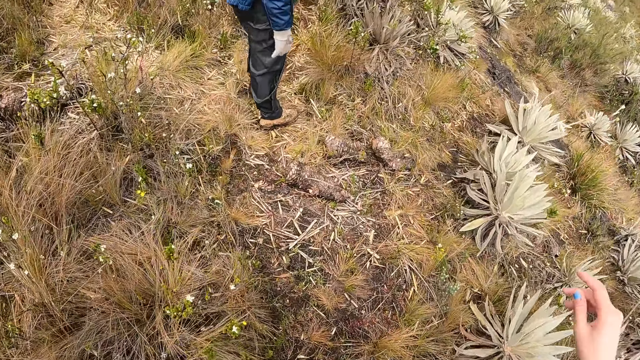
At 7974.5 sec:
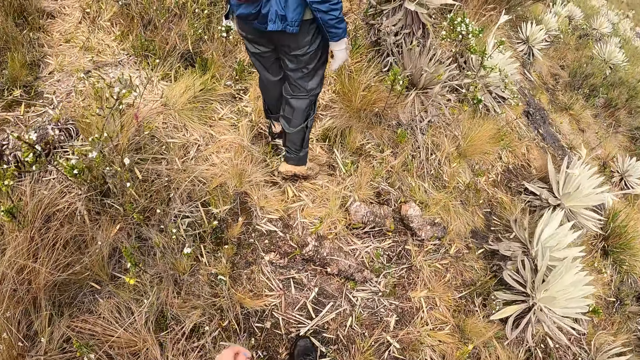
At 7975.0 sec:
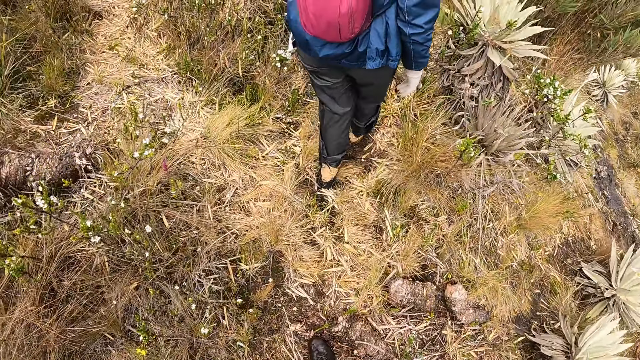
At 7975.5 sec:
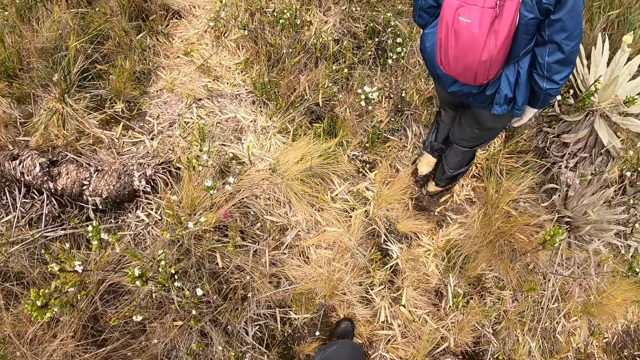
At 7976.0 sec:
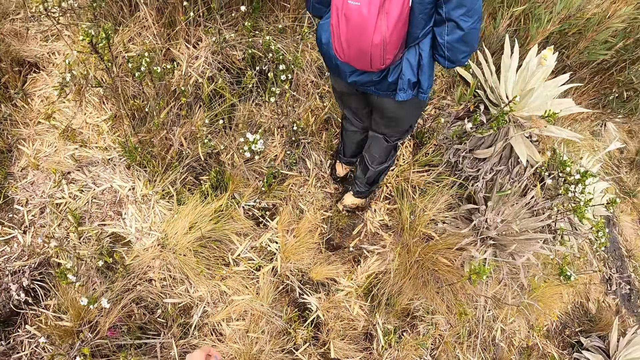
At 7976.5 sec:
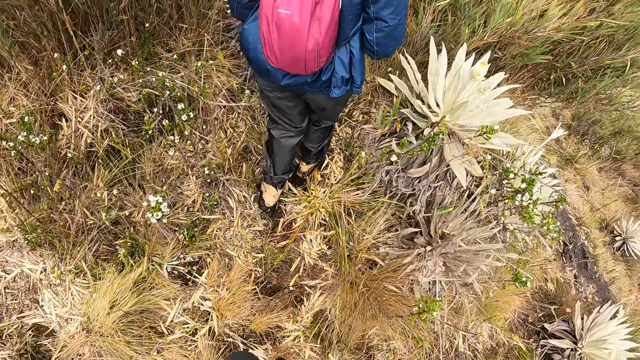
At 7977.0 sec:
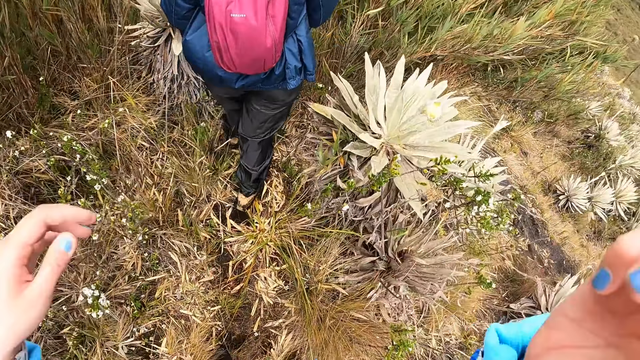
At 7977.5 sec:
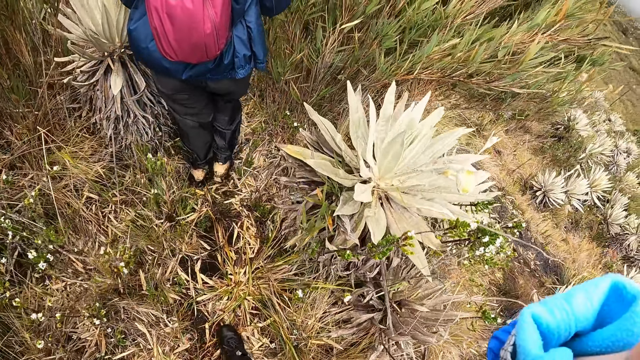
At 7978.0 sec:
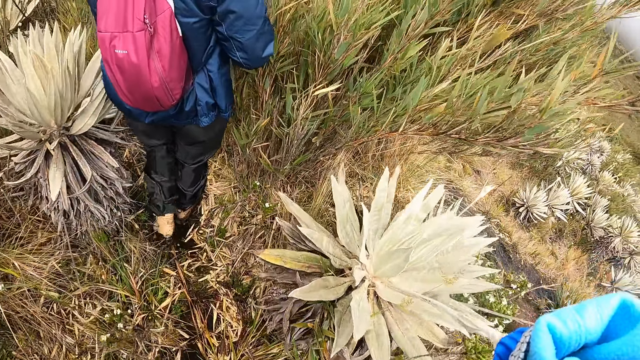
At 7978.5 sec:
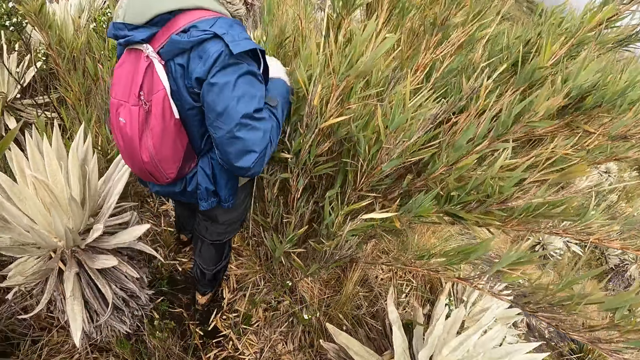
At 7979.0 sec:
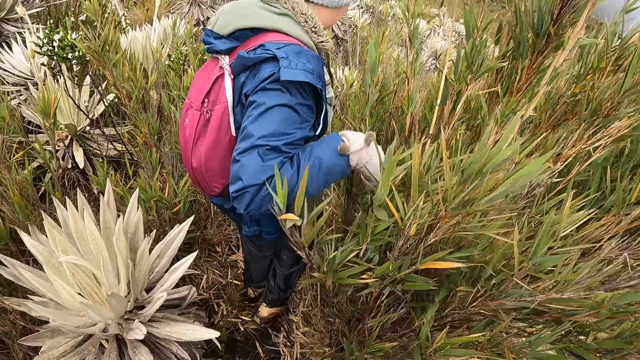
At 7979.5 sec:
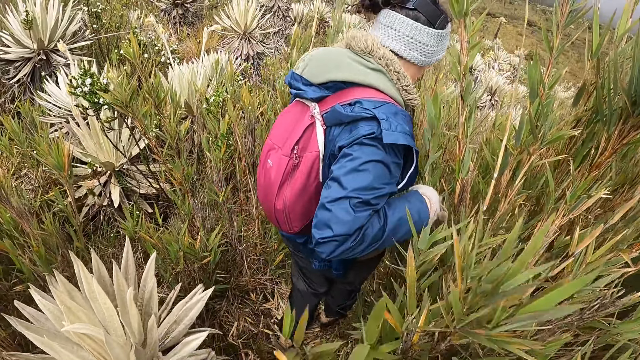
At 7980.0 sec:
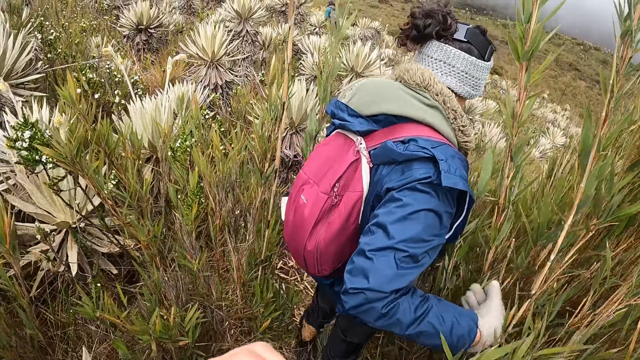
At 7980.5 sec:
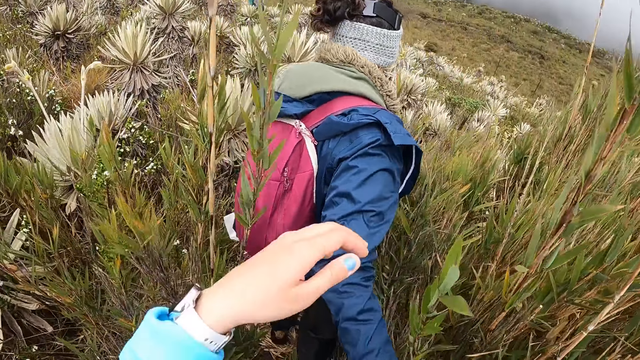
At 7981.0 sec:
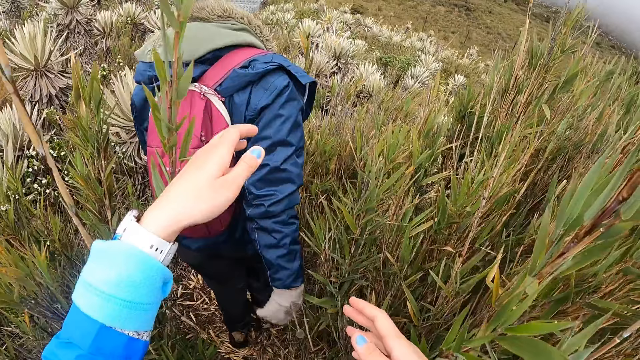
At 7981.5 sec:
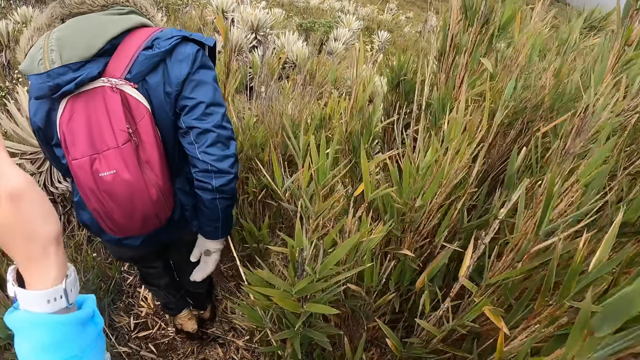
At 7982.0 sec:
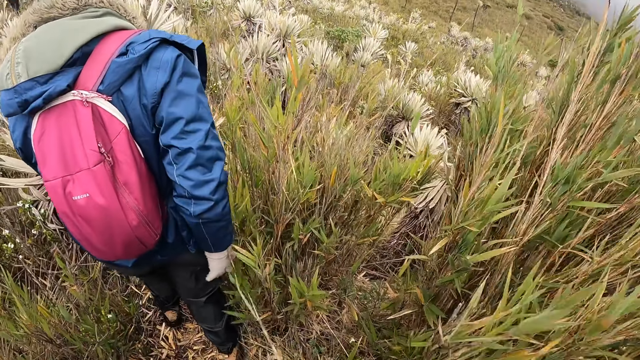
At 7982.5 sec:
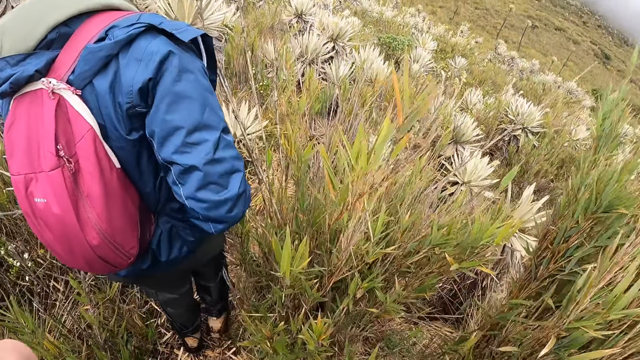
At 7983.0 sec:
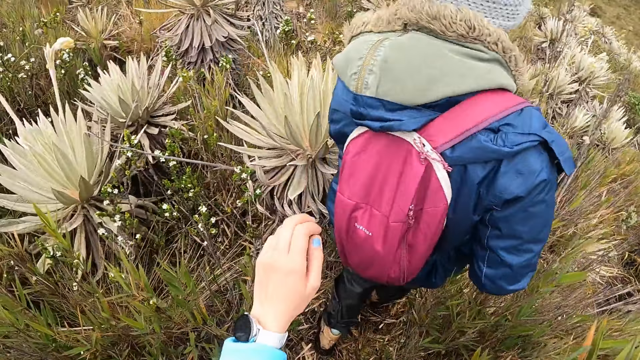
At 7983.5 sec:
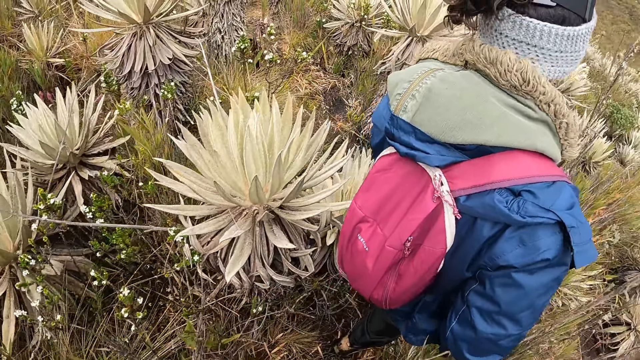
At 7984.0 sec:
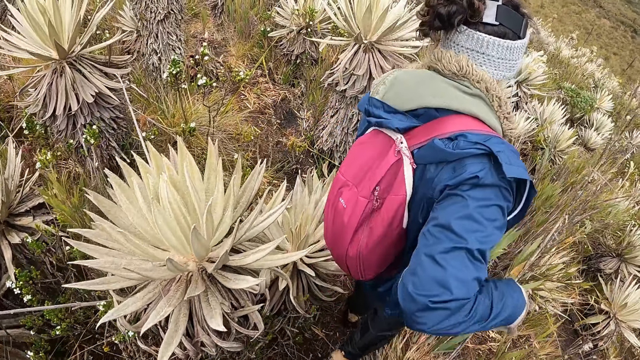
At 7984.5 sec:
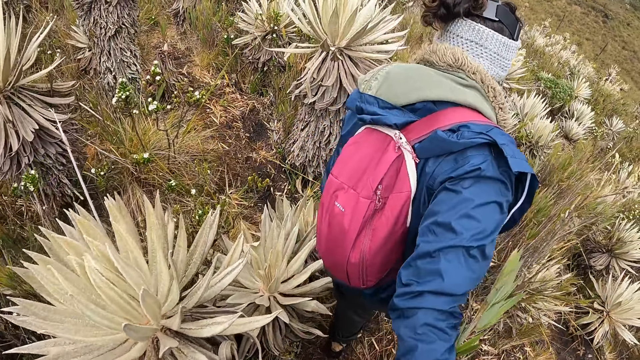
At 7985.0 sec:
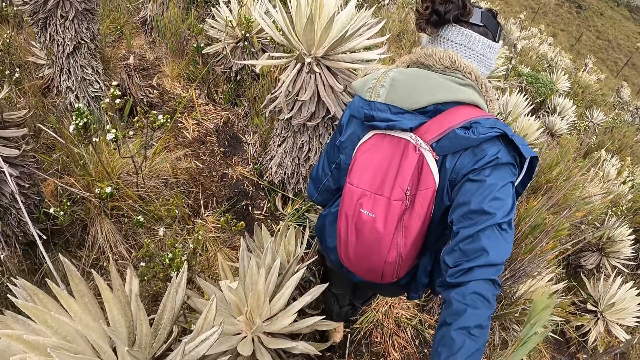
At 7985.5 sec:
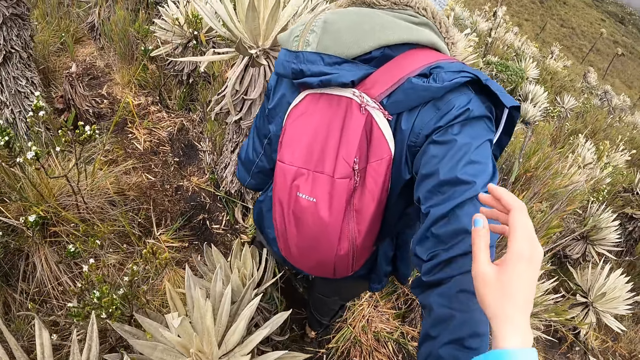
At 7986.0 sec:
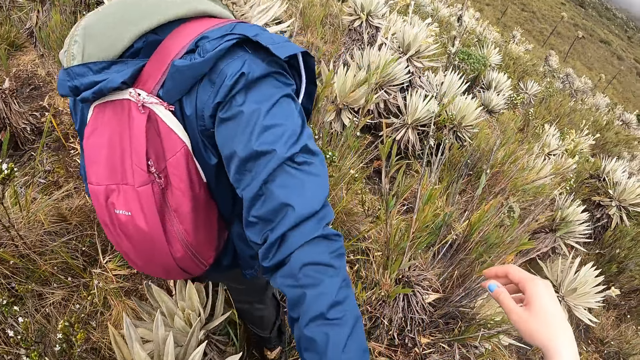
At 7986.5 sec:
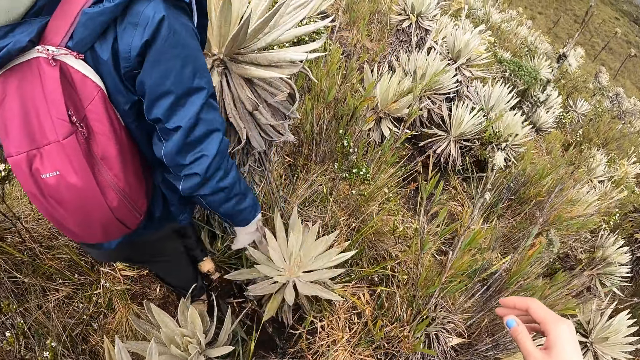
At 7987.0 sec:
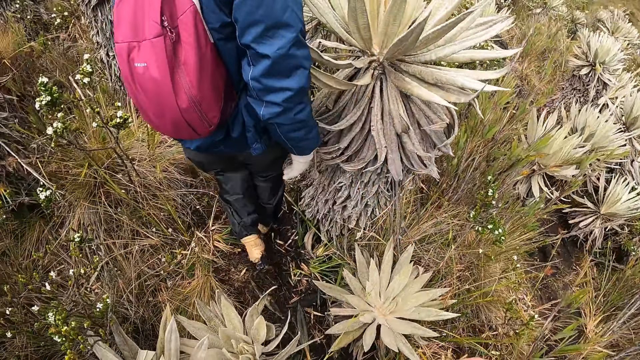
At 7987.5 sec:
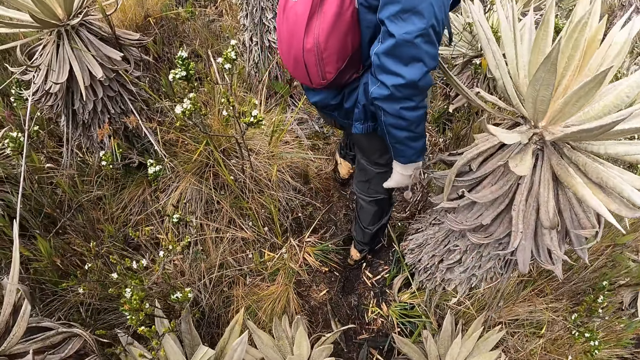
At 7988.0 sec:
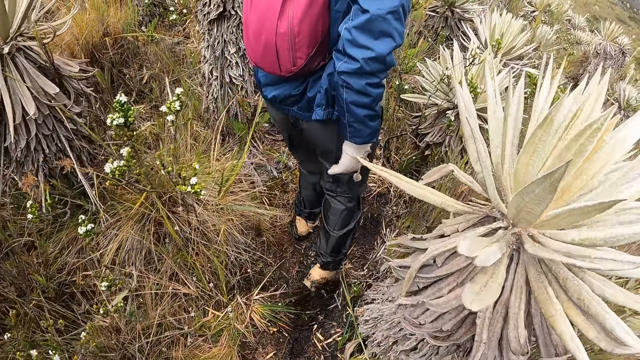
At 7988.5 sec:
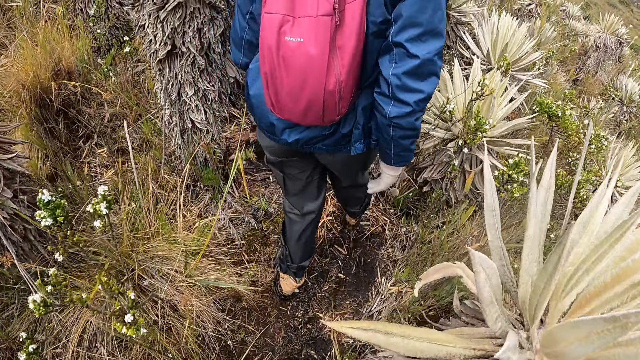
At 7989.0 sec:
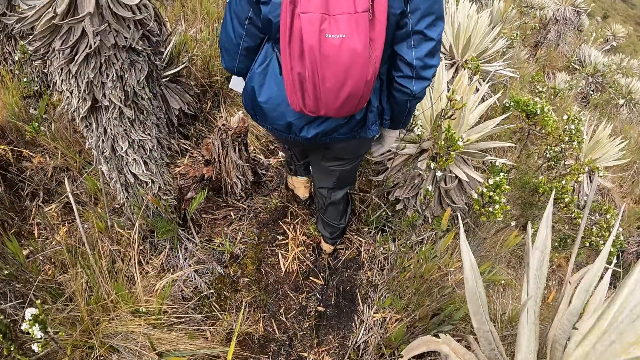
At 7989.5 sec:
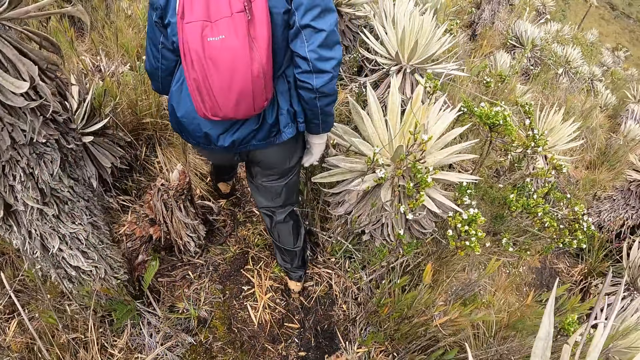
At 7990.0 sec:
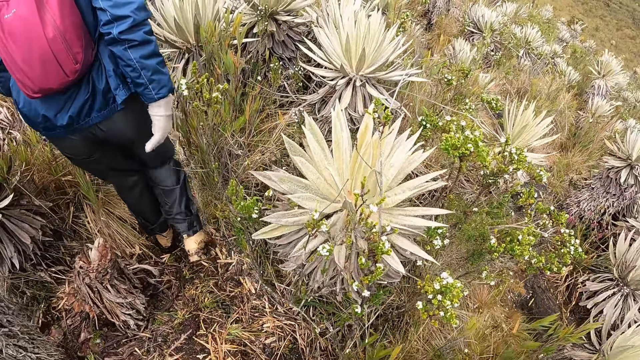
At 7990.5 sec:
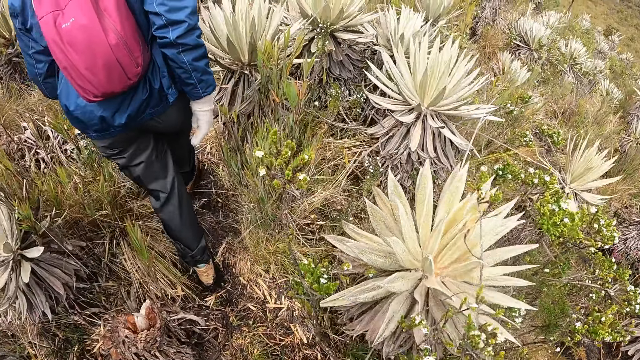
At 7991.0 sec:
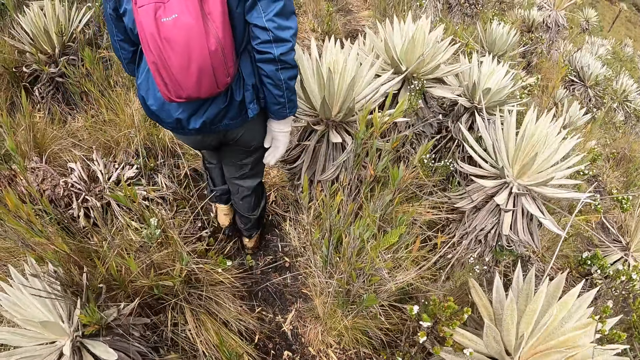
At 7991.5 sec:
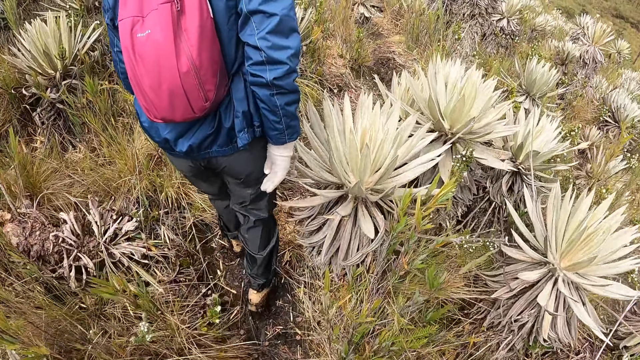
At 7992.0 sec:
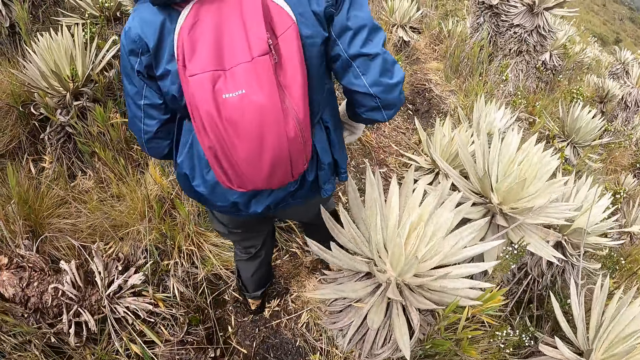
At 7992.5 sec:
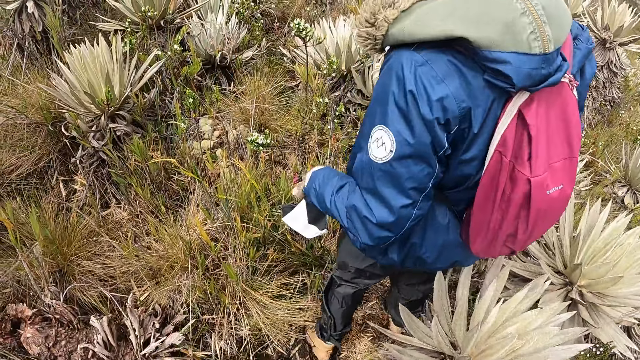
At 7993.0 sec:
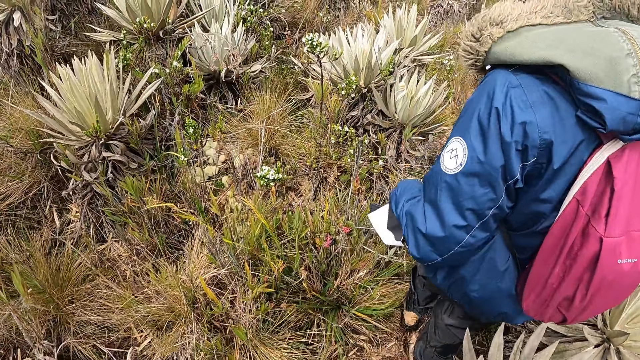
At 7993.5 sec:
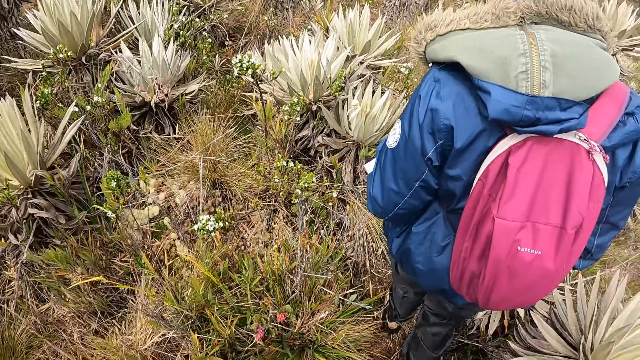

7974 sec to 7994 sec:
The camera wearer walks in the area. She lifts her hand. She walks in the area. She moves a plant with her left hand. She lifts her hand. She walks in the area. She lifts her hand. She walks in the area.
